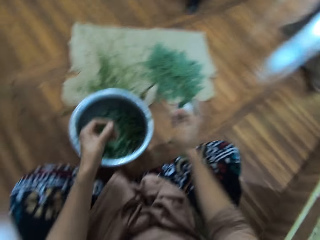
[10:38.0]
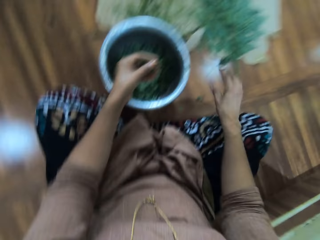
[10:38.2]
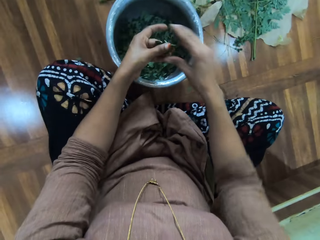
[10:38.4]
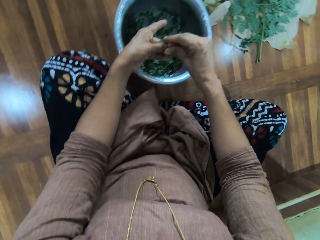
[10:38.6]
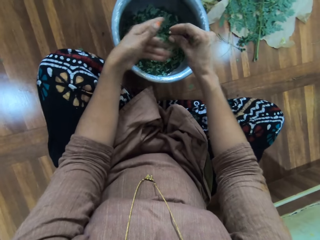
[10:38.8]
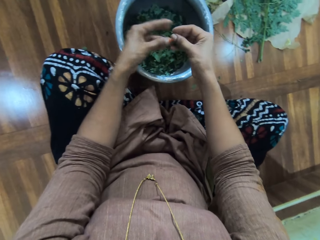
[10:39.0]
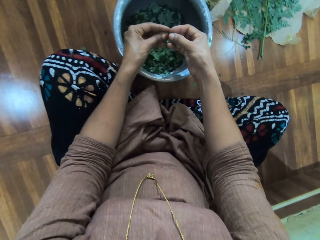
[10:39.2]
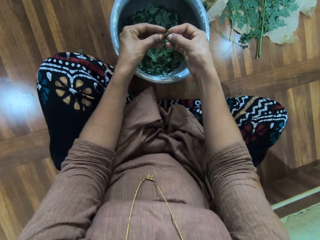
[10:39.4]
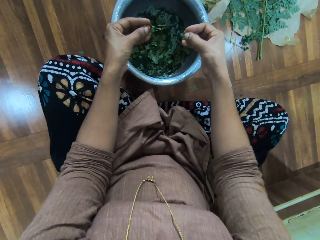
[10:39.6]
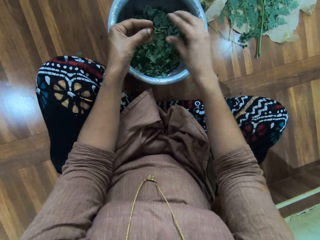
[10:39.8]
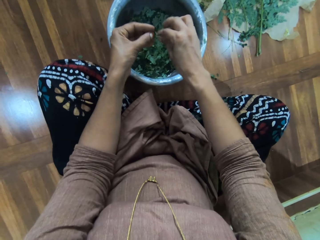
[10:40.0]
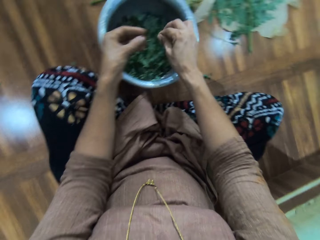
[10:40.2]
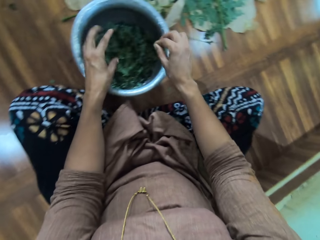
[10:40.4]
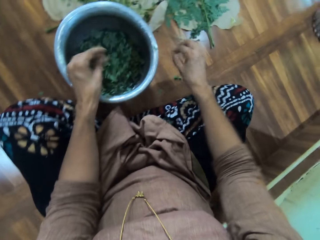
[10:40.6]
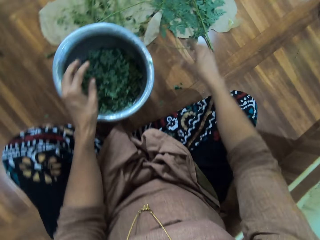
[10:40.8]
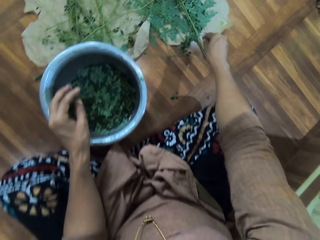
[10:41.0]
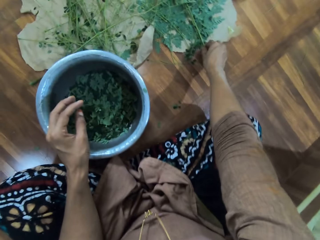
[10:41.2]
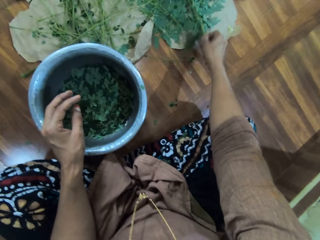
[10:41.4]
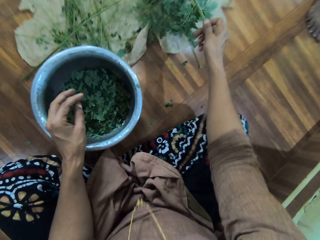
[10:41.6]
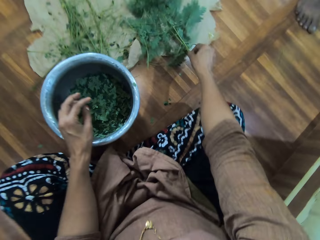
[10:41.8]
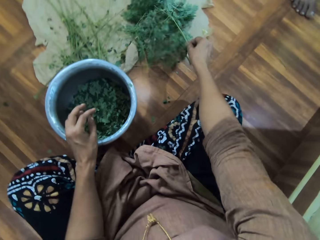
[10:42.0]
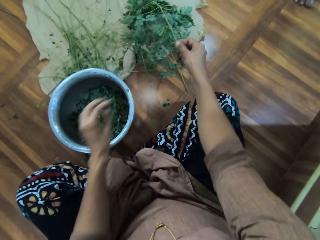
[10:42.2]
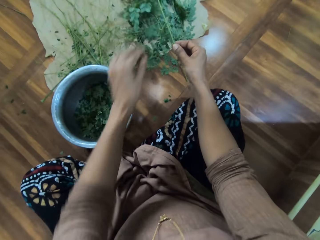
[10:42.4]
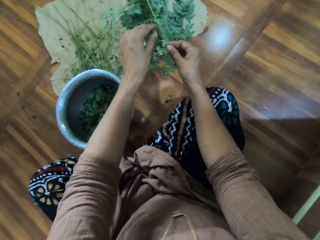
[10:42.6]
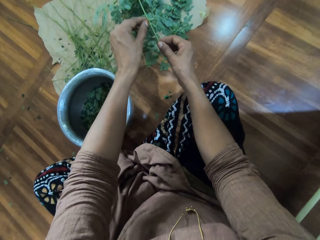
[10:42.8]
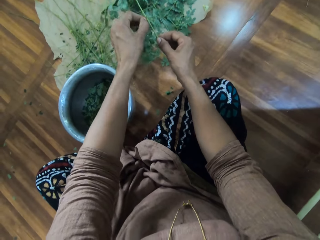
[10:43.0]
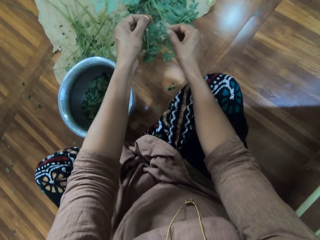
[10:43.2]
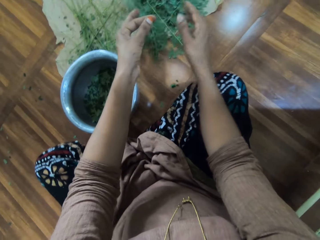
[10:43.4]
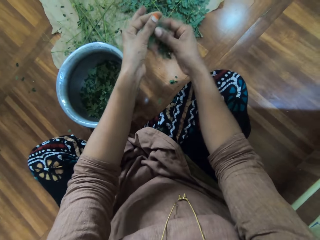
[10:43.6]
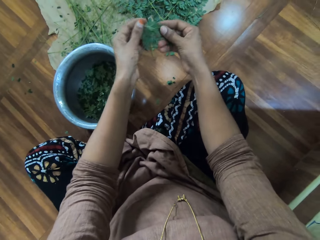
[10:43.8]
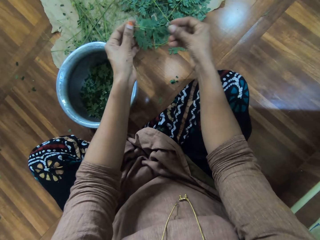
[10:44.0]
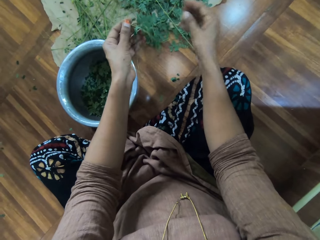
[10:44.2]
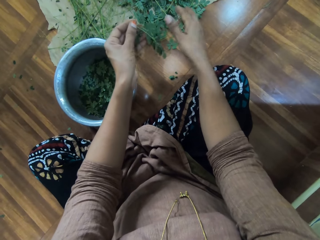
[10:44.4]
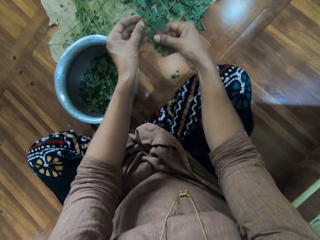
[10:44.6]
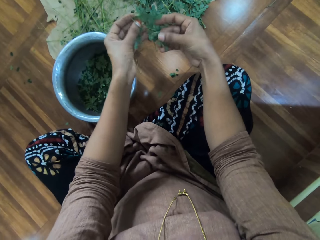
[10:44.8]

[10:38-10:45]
The camera wearer removes the leaves from the branch. She throws the branch on the floor. She holds the branch with both her hands. She removes the leaves from the branch. She throws the leaves in her right hand in the pot. She holds the branch with both her hands. She picks the branch in her left hand. She throws the leaves in her left hand in the pot. She throws the branch on the floor. She picks up another branch. She cuts the branch from the main branch. She throws the branch on the floor. She holds the branch with both her hands and rubs the leaves on the branch with her right hand.

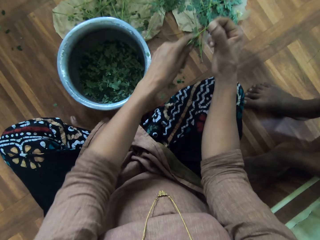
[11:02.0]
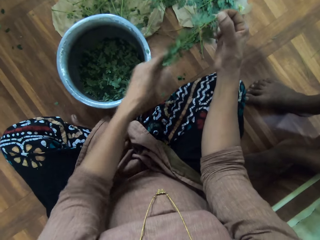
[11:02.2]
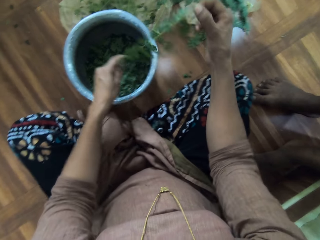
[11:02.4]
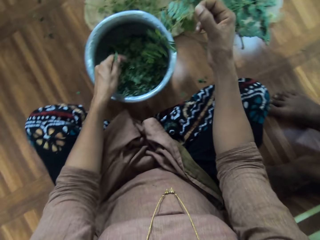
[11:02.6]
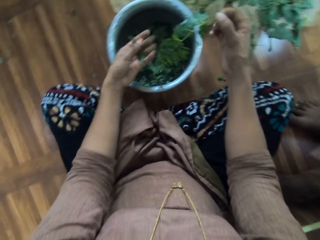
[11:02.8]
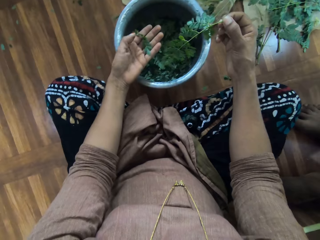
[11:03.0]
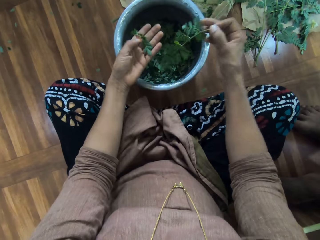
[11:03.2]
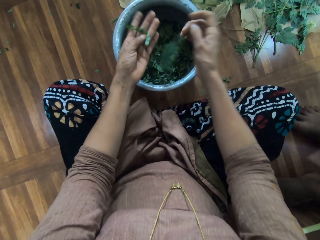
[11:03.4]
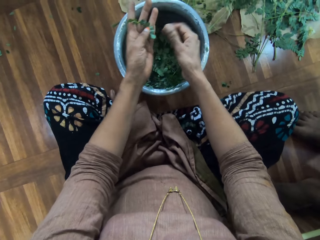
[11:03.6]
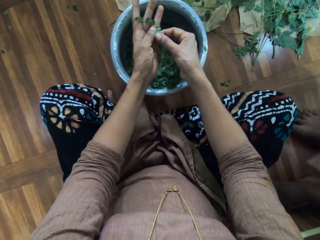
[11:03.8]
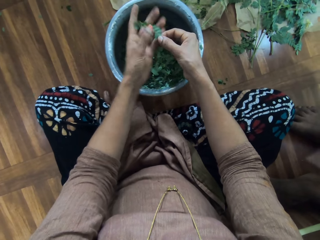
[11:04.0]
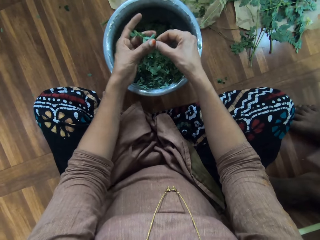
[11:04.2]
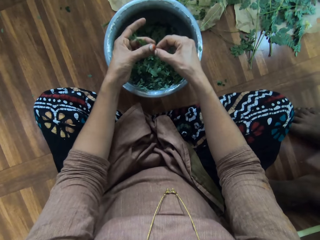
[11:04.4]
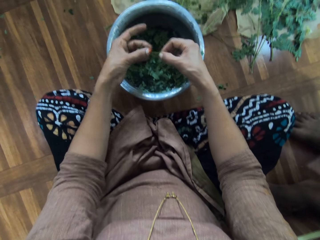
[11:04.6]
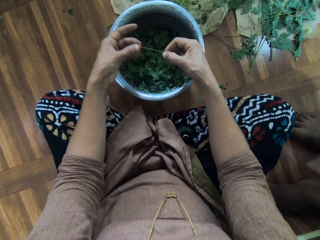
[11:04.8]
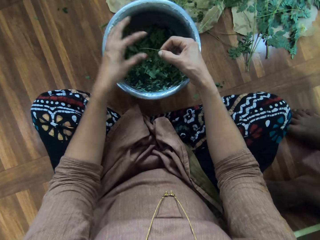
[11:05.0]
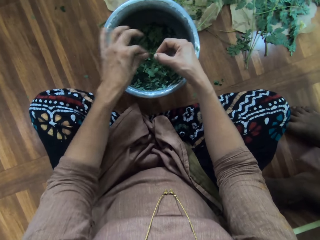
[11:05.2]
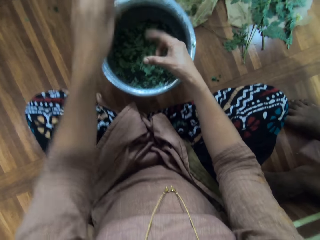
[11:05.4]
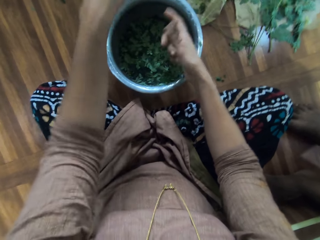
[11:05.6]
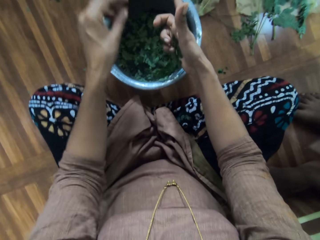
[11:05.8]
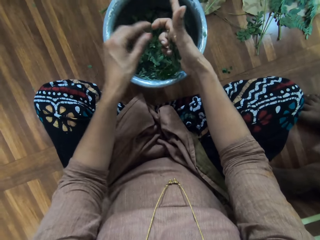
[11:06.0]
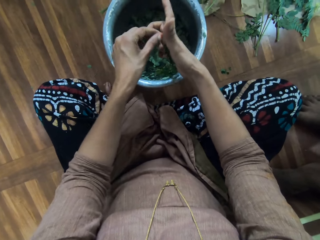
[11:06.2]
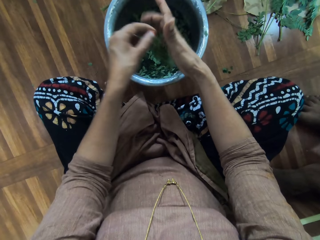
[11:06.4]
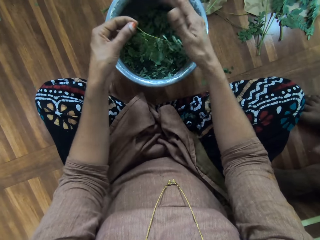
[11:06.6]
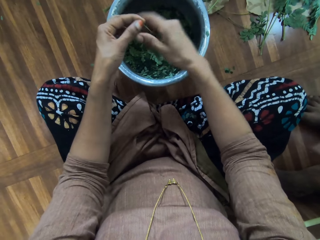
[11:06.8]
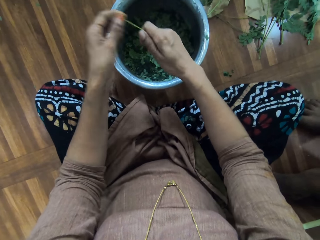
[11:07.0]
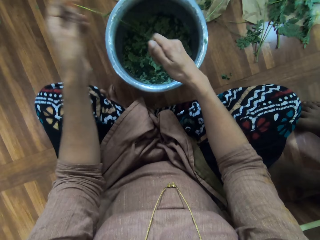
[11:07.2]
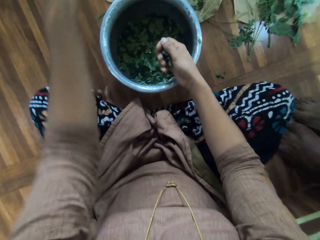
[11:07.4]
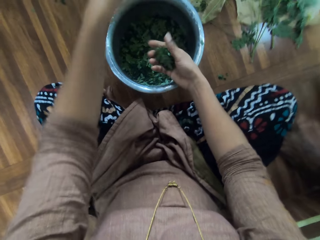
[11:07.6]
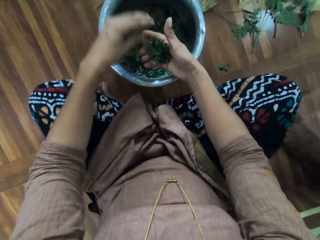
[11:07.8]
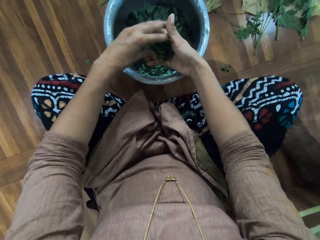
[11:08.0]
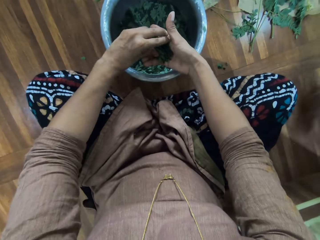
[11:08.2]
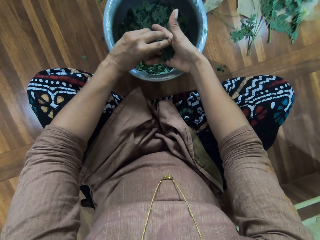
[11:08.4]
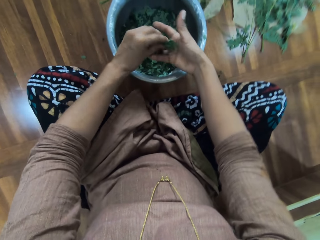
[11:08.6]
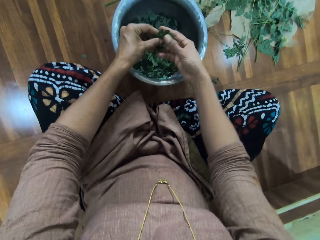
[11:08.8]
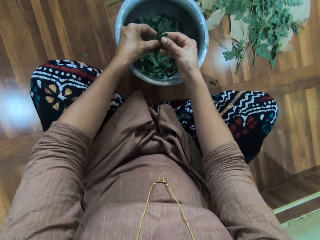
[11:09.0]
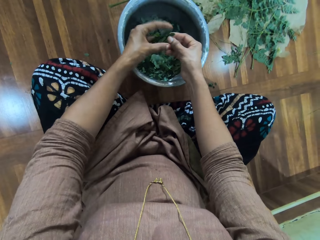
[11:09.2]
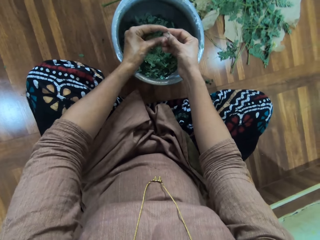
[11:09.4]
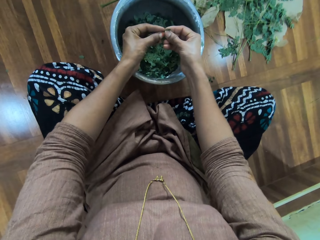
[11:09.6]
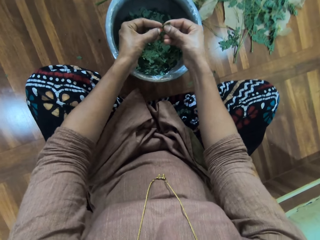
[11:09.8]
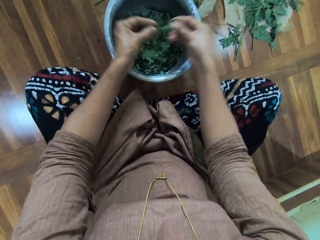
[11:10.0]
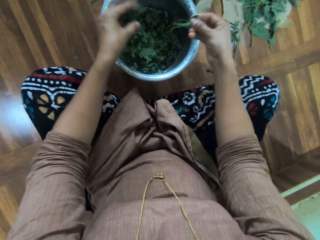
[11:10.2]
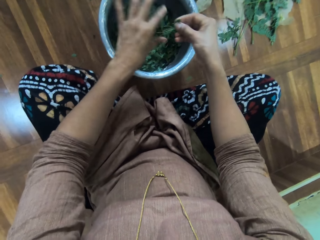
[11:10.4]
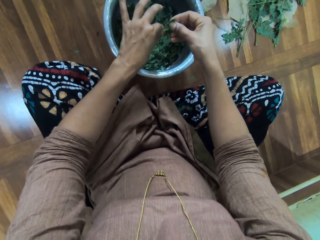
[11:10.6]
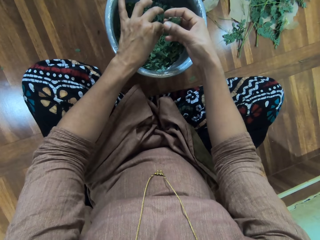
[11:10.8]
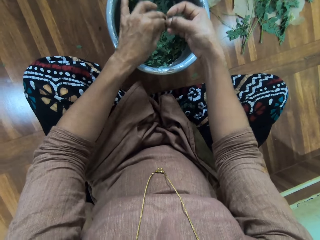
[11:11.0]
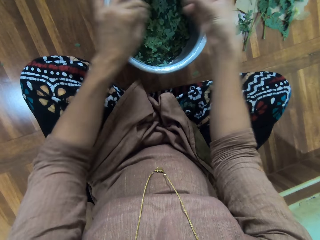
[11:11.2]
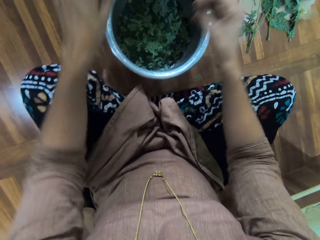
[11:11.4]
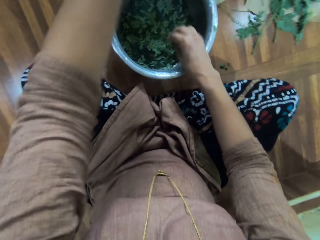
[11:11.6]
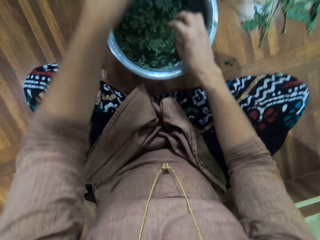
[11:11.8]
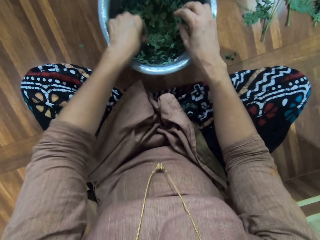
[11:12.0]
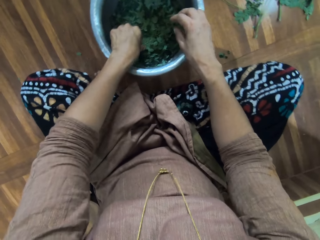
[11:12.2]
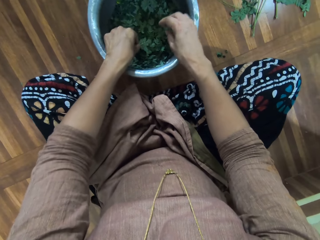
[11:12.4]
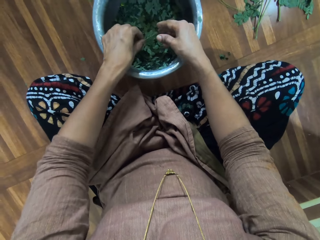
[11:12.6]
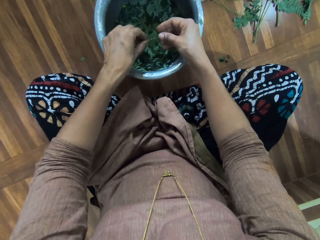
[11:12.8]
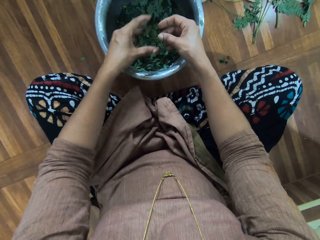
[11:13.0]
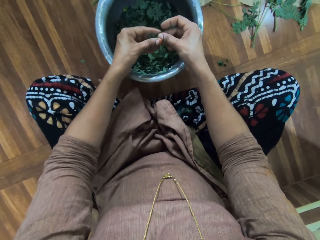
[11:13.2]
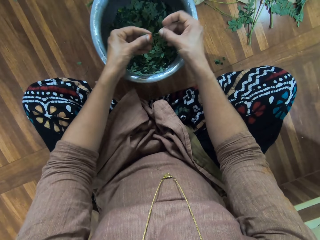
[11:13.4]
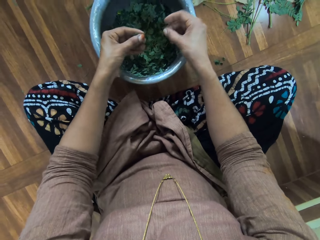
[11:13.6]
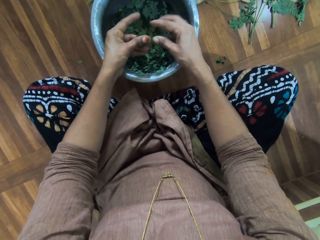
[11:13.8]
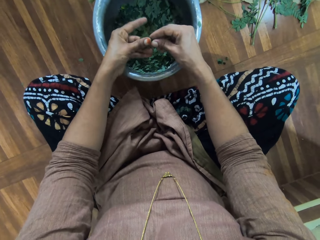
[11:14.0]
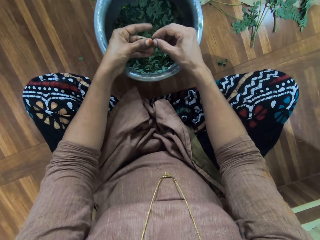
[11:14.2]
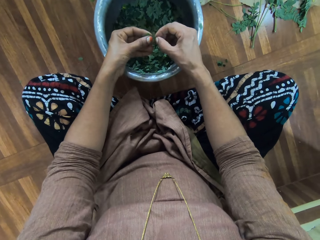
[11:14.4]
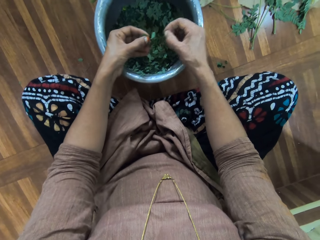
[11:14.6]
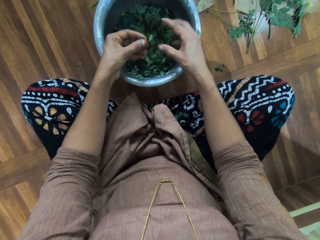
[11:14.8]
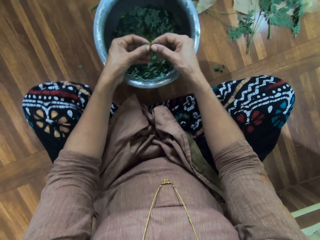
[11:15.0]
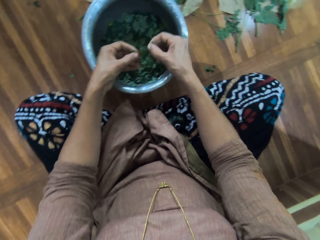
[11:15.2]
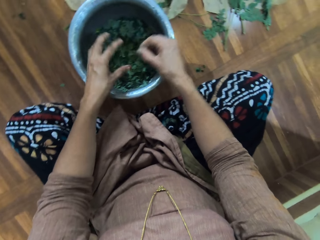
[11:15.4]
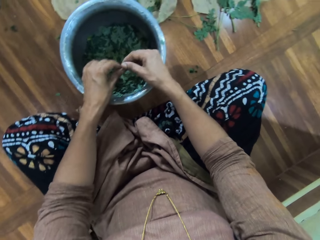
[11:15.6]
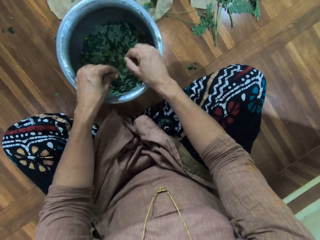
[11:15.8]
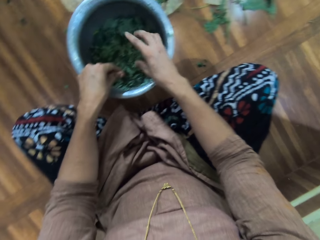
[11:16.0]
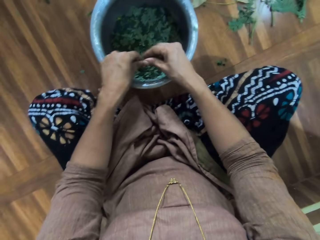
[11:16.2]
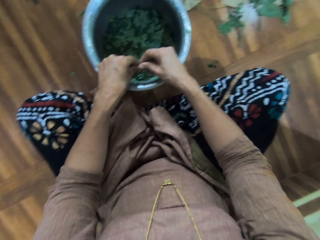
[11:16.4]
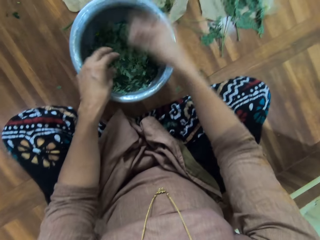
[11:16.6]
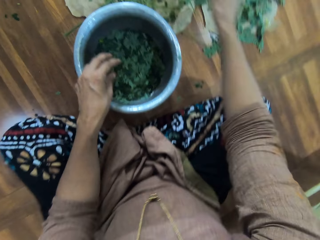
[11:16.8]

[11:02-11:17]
The camera wearer rubs the leaves on the branch with her left hand. She plucks the leaves from the stalk. A man talks to the camera wearer. The camera wearer holds the branch with both her hands. She talks to another man. She removes the leaves from the branch. She drops the leaves in the pot. She throws the branch on the floor. She places the branch in her left hand. She removes the leaves from the branch. She throws the branch on the floor. She holds the branch with both her hands. She removes the leaves from the branch. She throws the leaves in her left hand in the pot. She holds the branch with both her hands. She removes the leaves from the branch. She throws the branch on the floor. She throws the leaves in her right hand in the pot. She picks up another branch. She holds the branch with both her hands. She removes the leaves from the branch. She throws the leaves in her right hand in the pot. She holds the branch with both her hands. She removes the leaves from the branch. She throws the leaves in her right hand in the pot. She removes the leaves from the branch. She talks to a woman.
